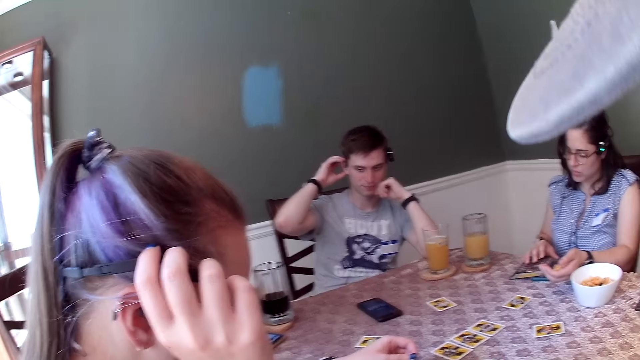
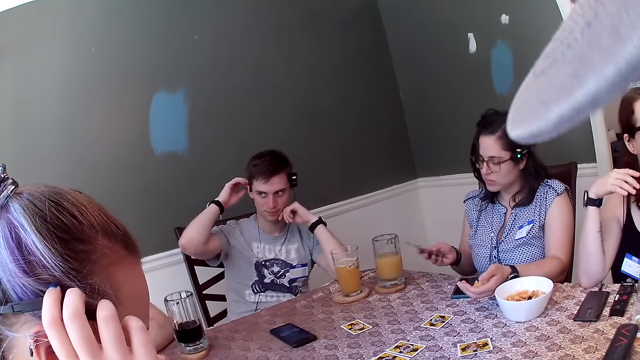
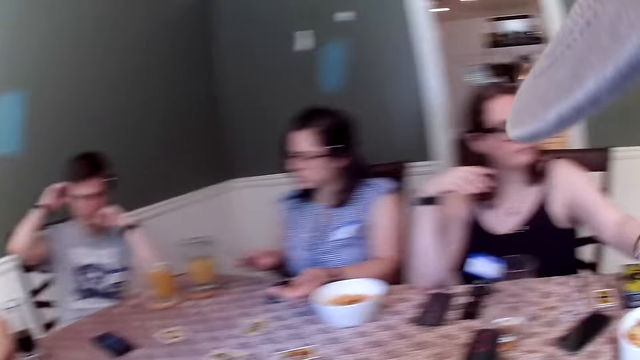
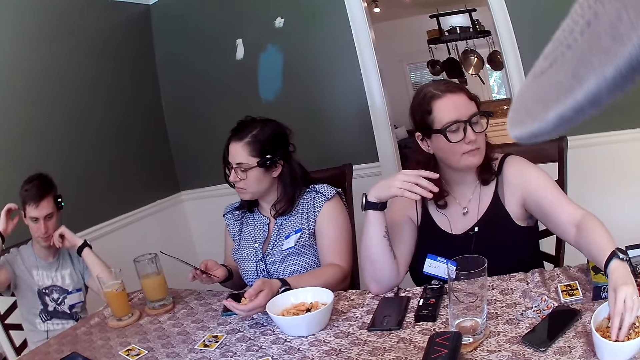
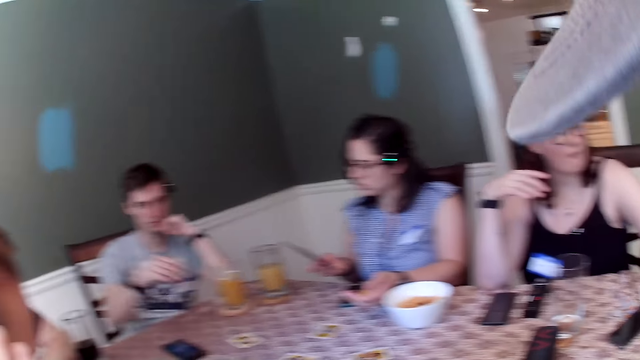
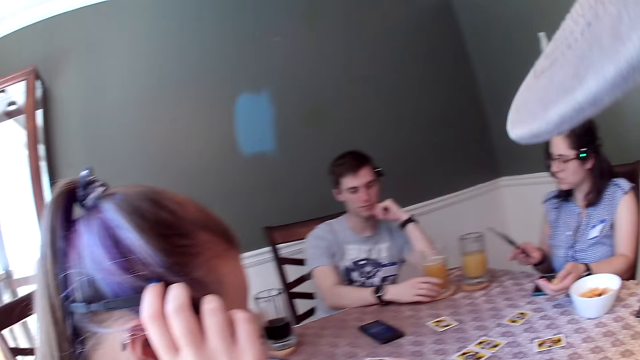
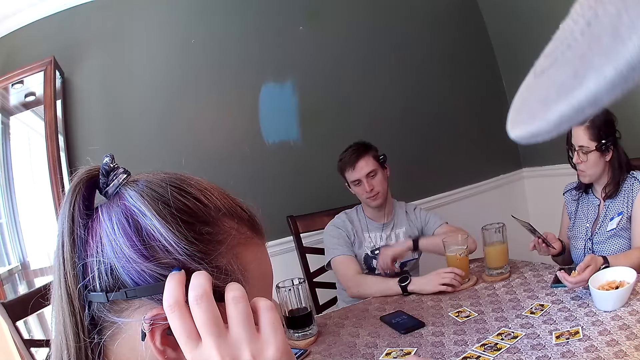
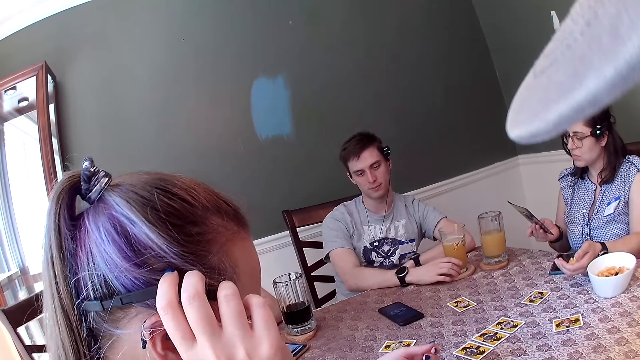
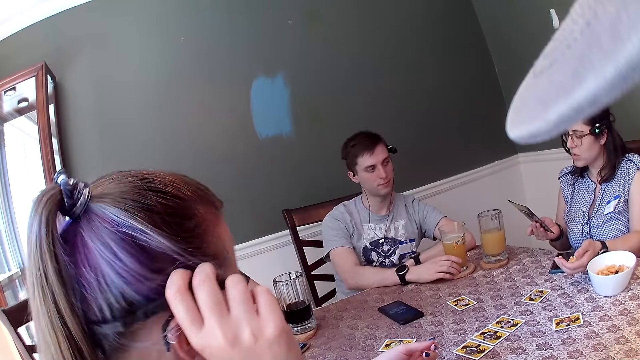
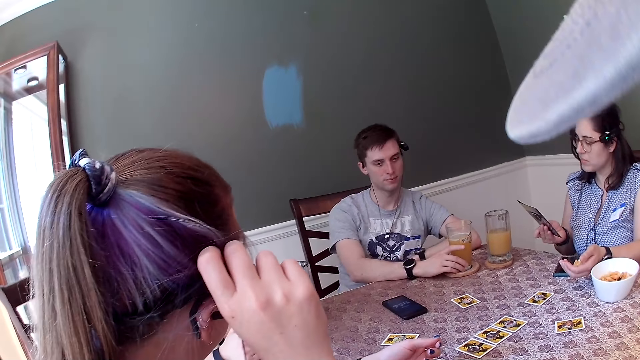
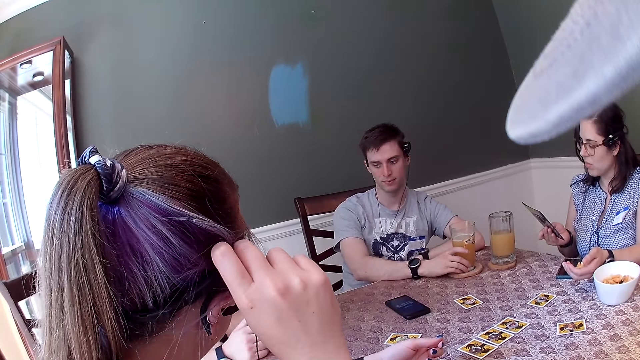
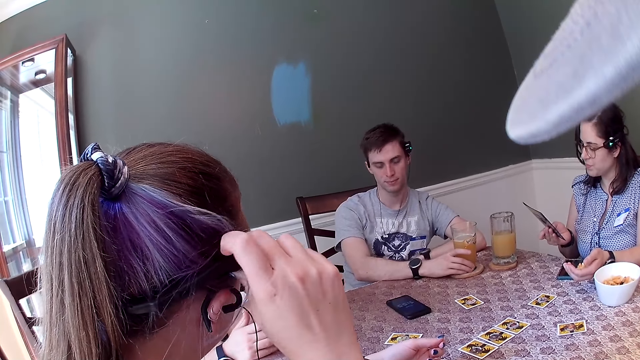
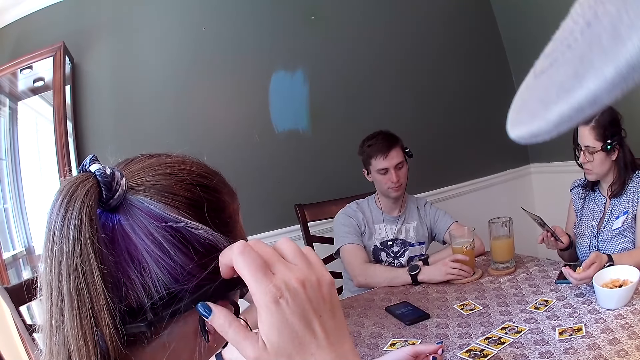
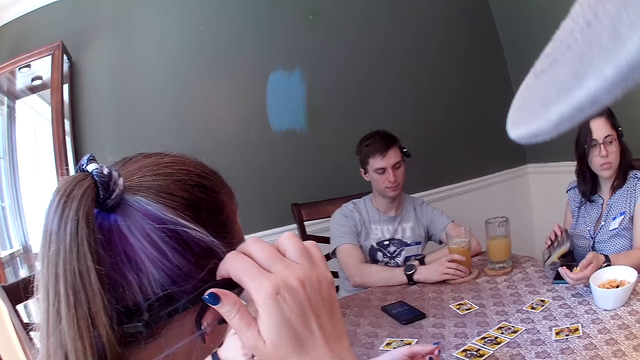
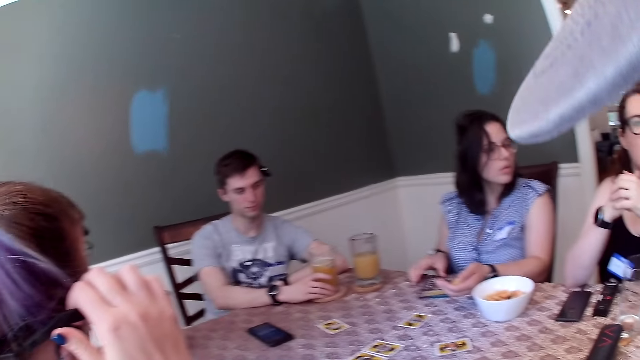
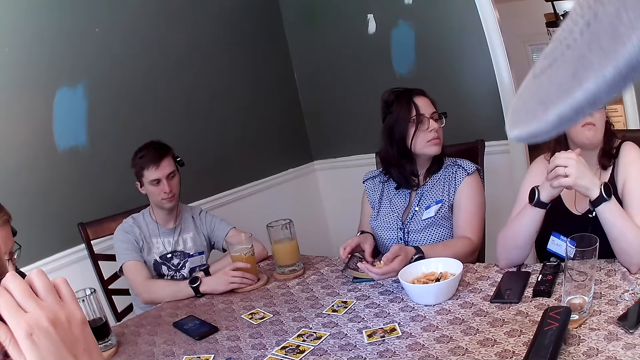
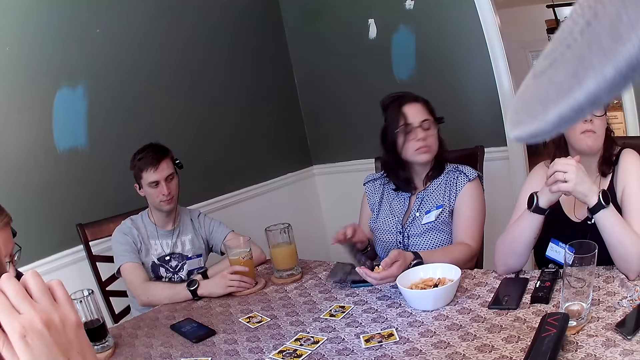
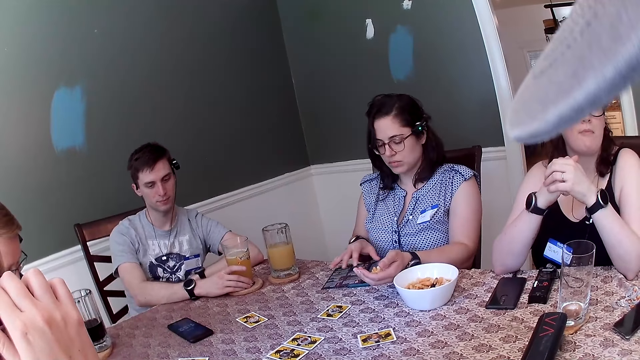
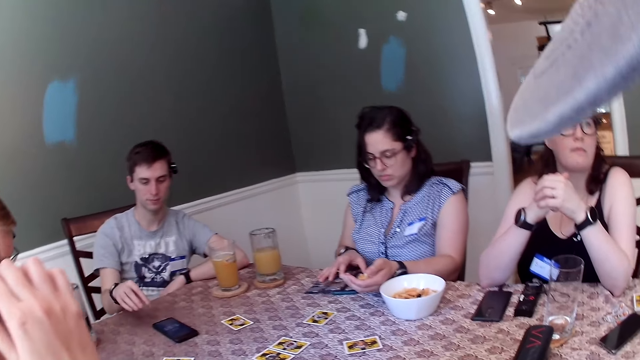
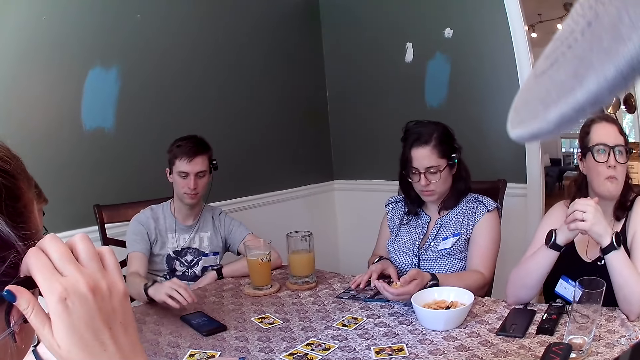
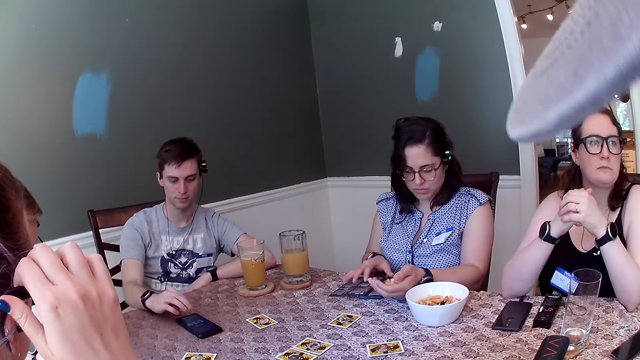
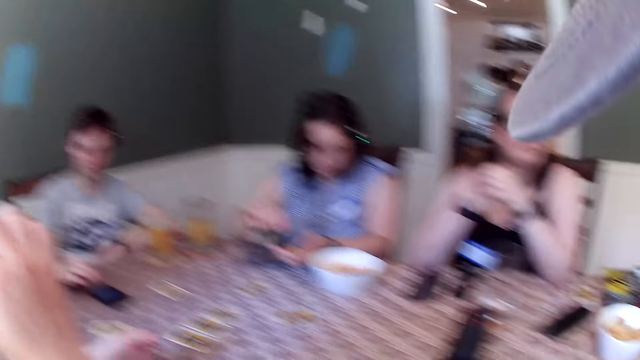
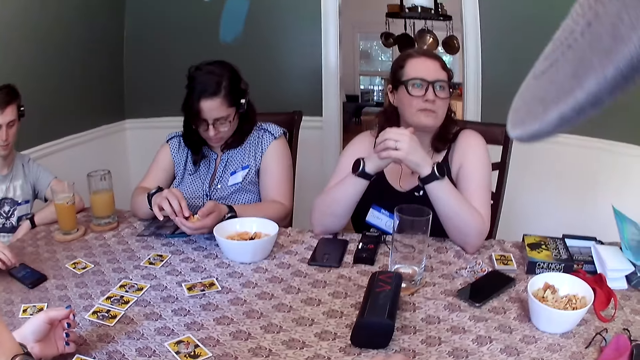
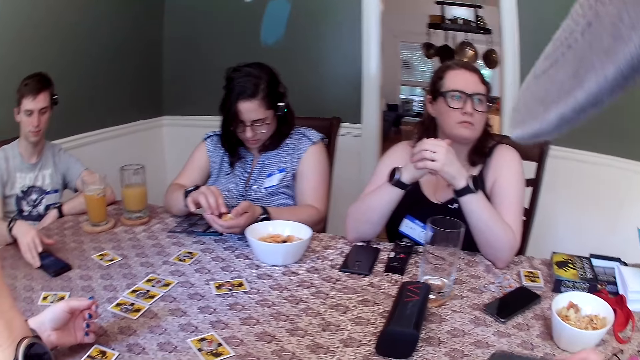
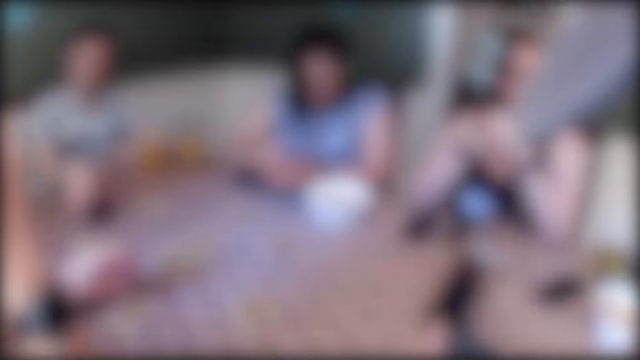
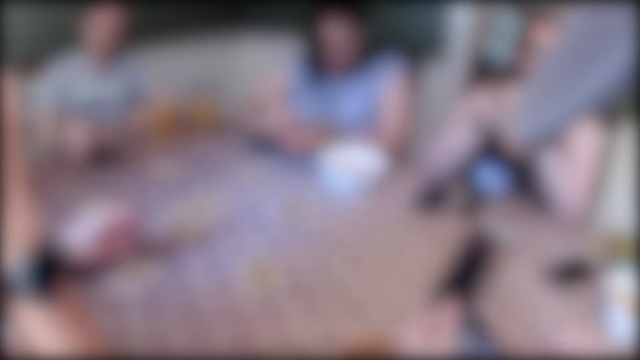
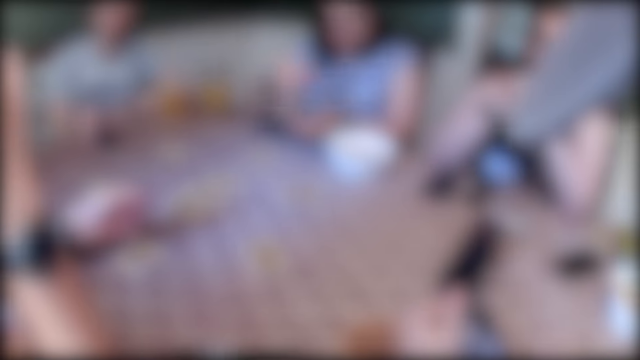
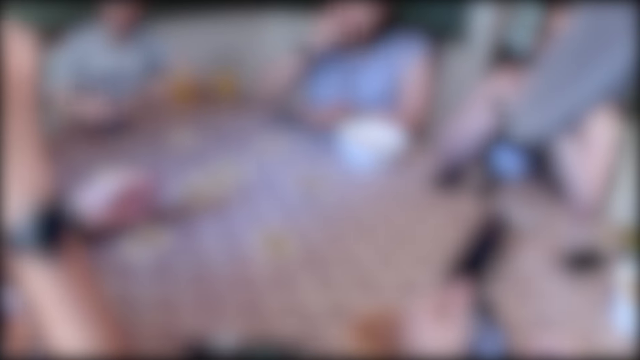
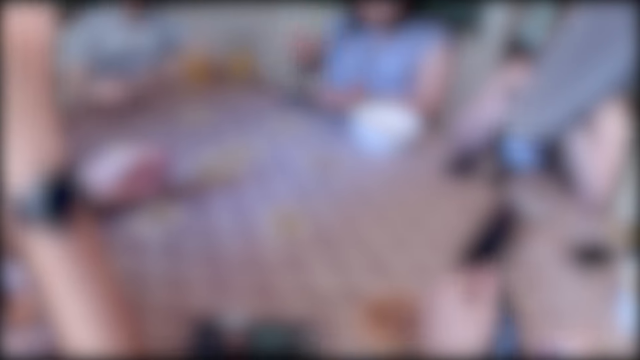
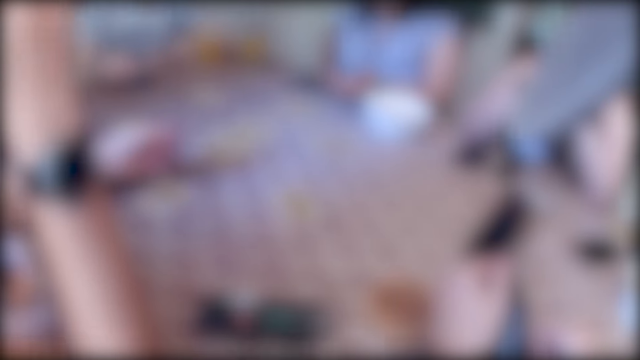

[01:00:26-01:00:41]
A woman turns the magazine or pamphlet upside down. The woman lifts up the pamphlet from the table with her right hand, carries the magazine, and reads the outer cover of the magazine. Another woman dips her right hand into the bowl of cookies. The man holds the cup of drink on the table with his right hand. The first woman drops the pamphlet on the table with her right hand, opens the pamphlet on the table with her right hand, turns the page of the magazine, and reads the pamphlet on the table. The man presses the phone with his right hand. The first woman eats a chin chin out of her left hand. The man moves the phone on the table with his right hand. The camera wearer operates the phone.

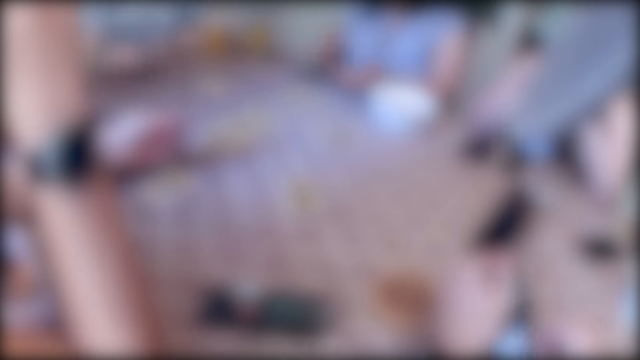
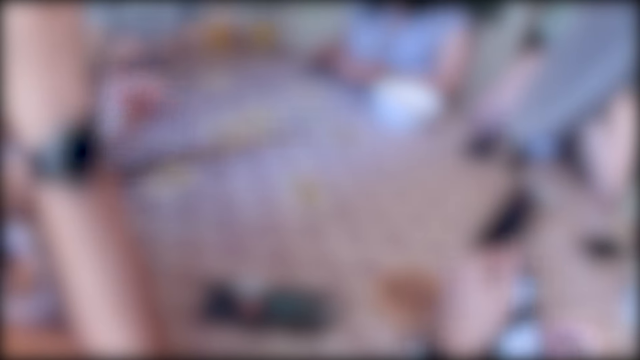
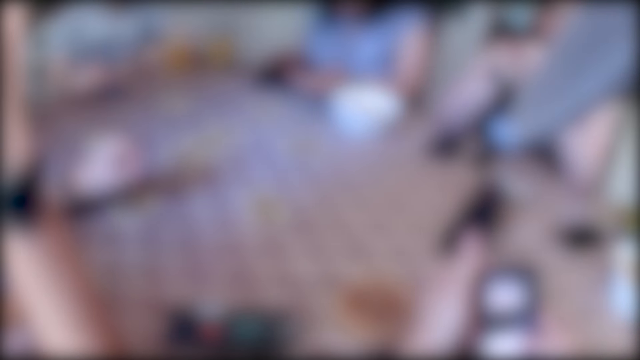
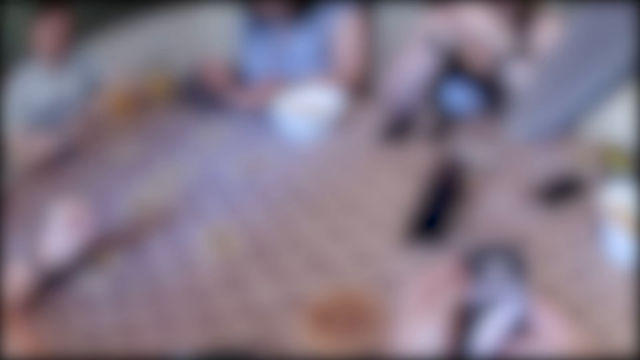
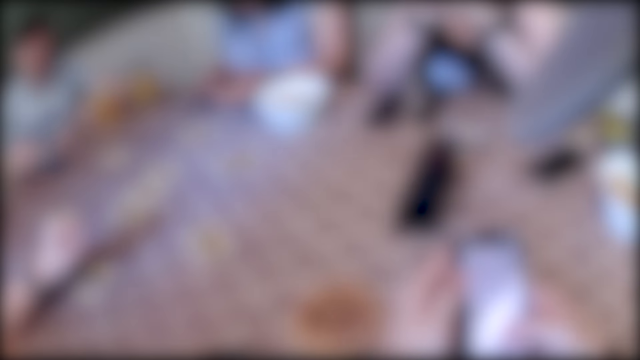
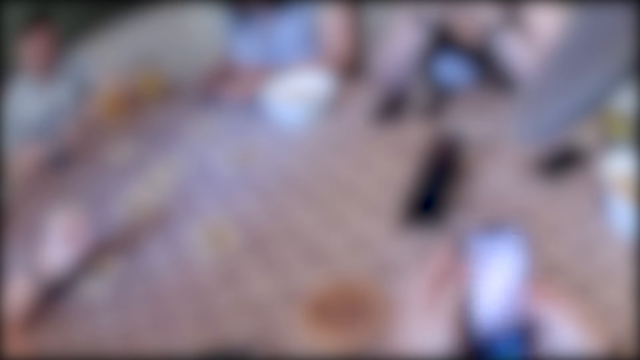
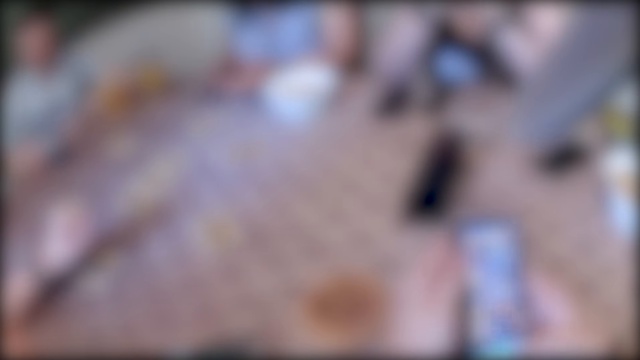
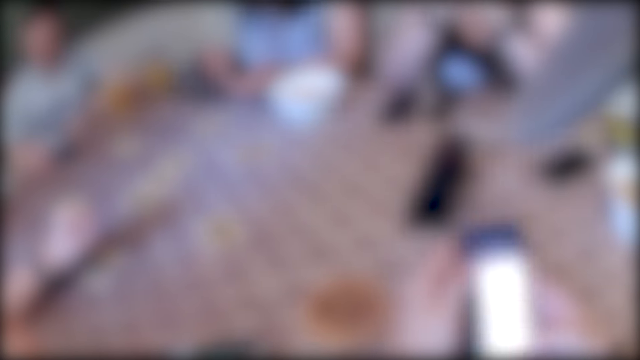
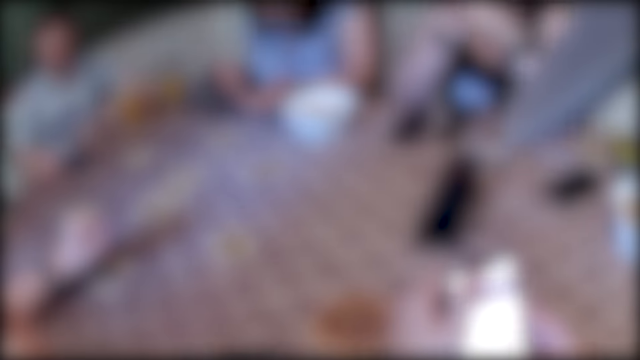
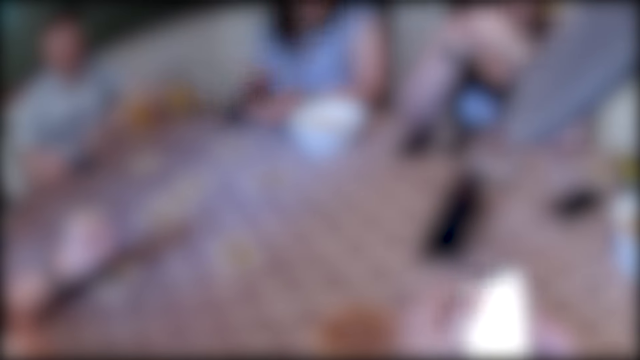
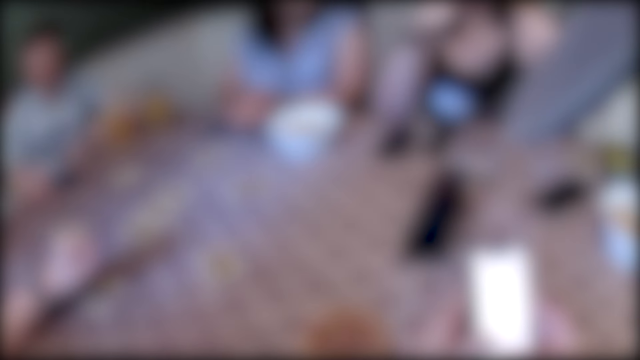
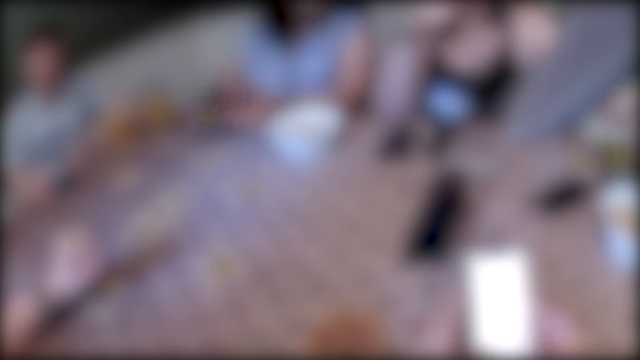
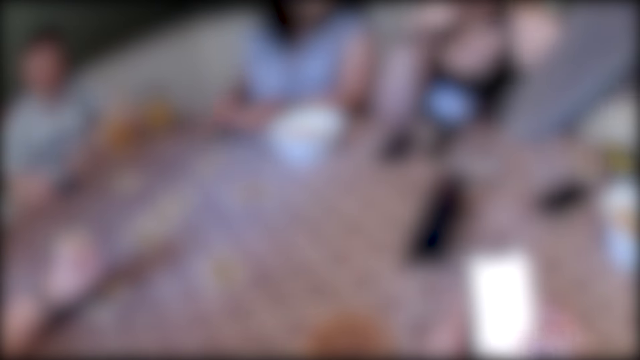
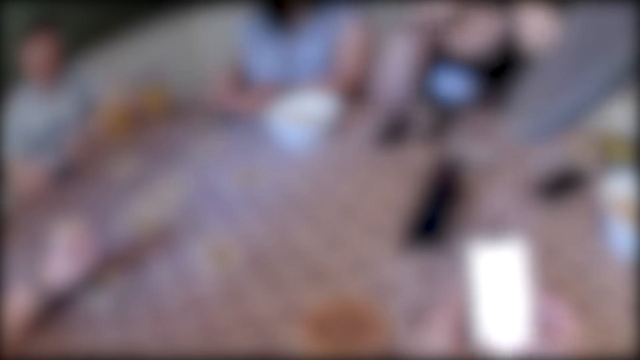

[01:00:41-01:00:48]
The woman reads the pamphlet. The camera wearer scrolls the phone.
